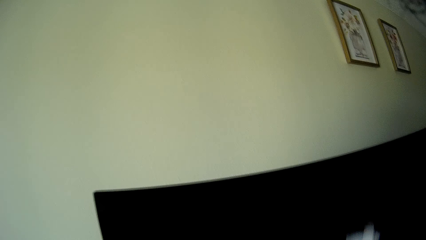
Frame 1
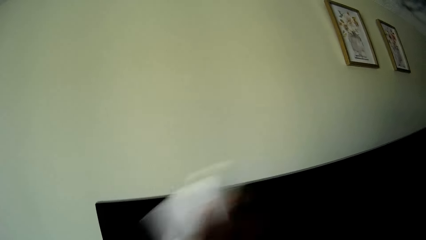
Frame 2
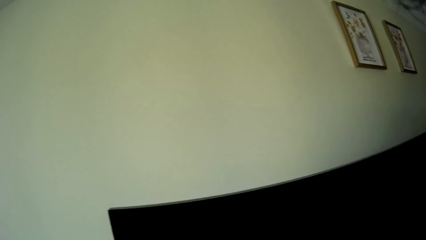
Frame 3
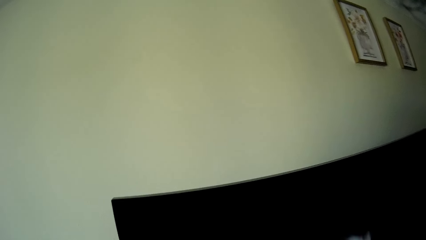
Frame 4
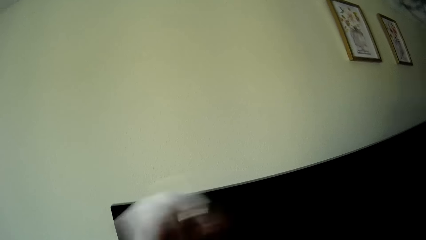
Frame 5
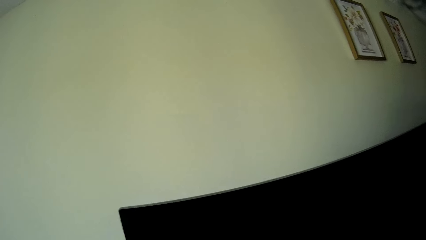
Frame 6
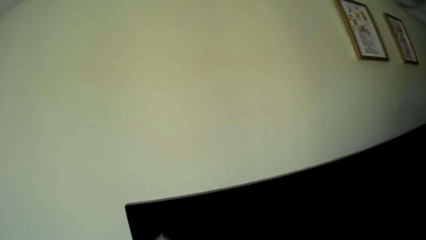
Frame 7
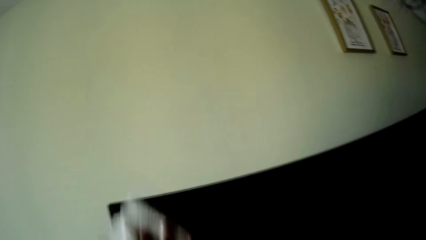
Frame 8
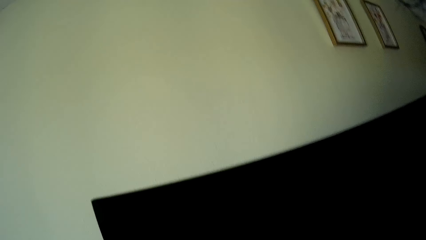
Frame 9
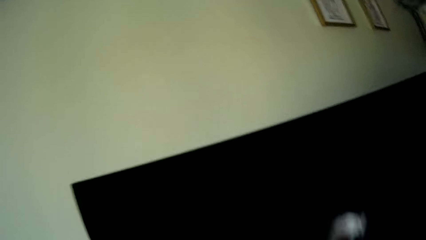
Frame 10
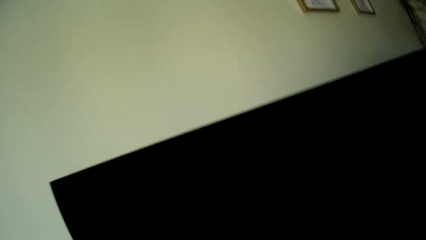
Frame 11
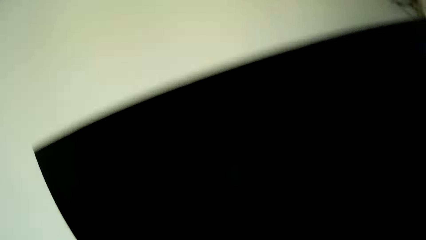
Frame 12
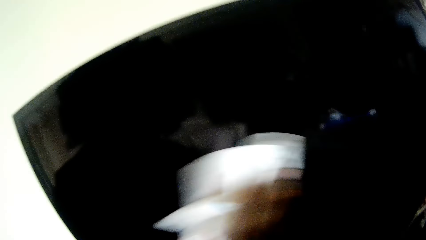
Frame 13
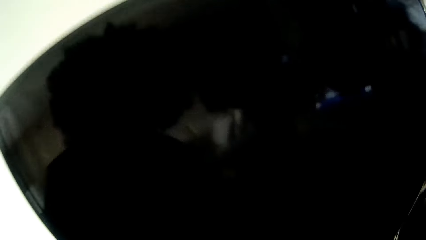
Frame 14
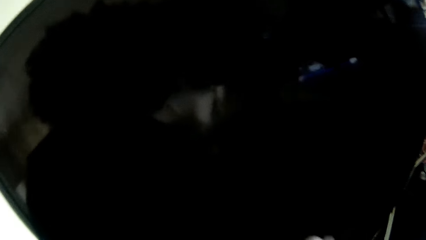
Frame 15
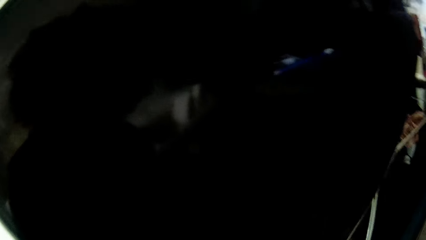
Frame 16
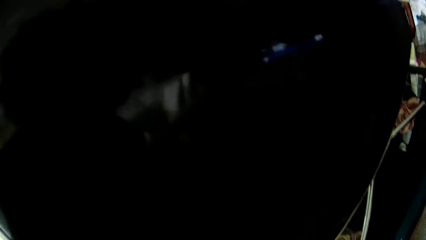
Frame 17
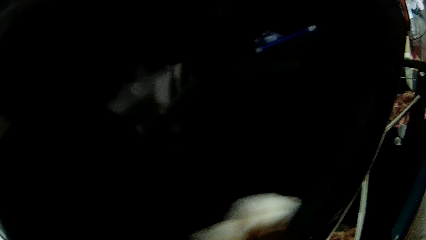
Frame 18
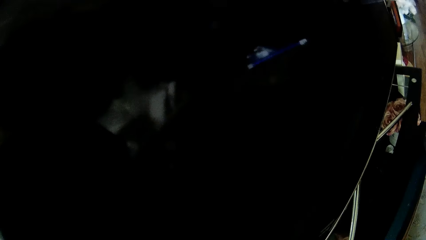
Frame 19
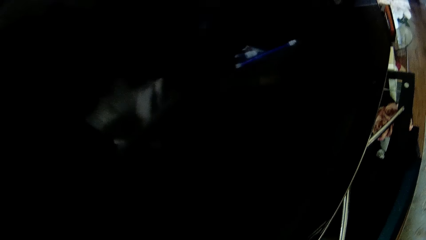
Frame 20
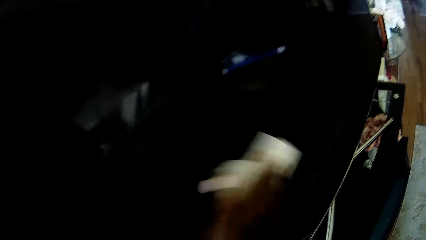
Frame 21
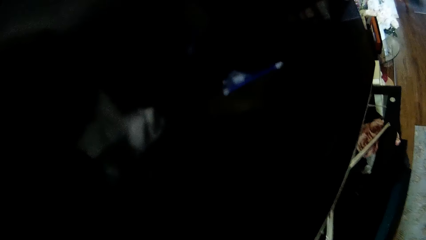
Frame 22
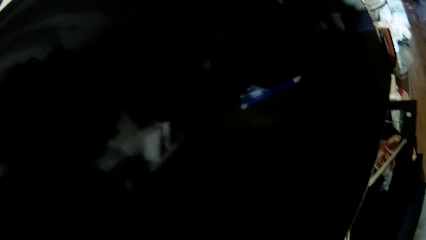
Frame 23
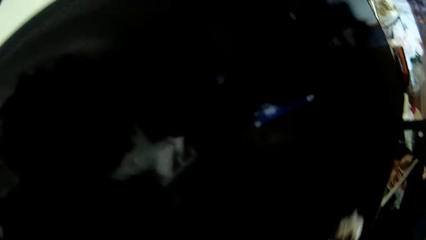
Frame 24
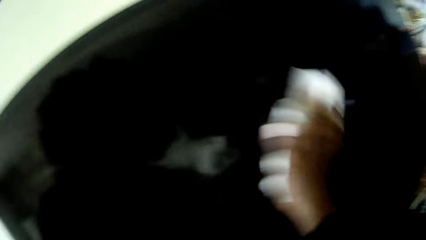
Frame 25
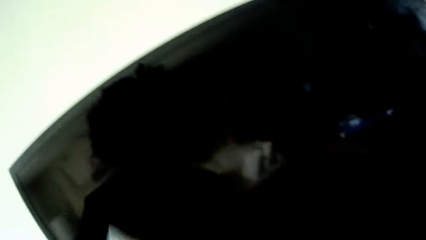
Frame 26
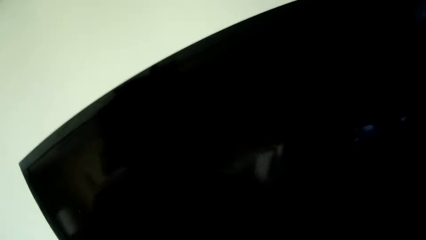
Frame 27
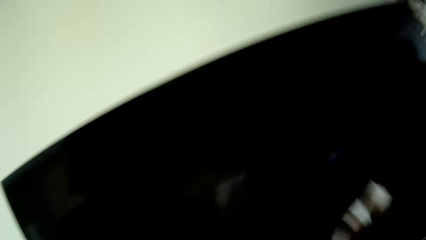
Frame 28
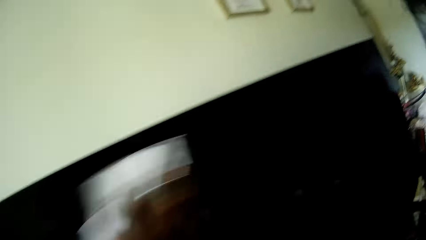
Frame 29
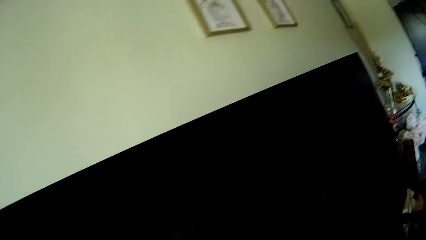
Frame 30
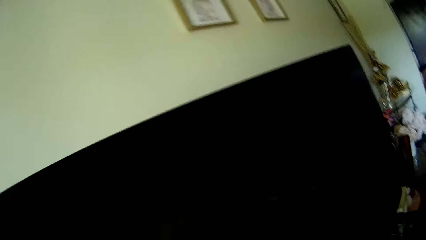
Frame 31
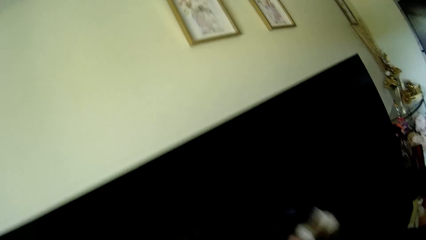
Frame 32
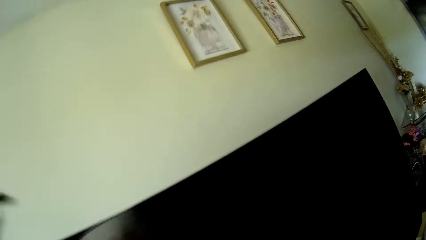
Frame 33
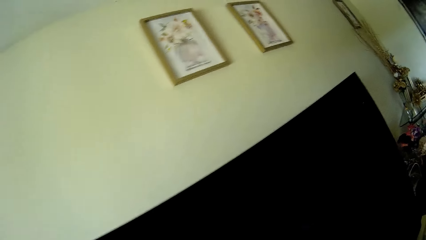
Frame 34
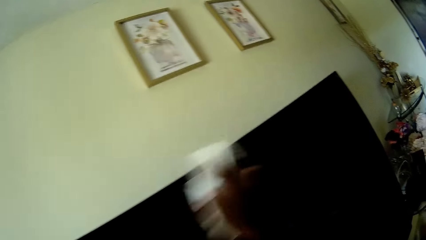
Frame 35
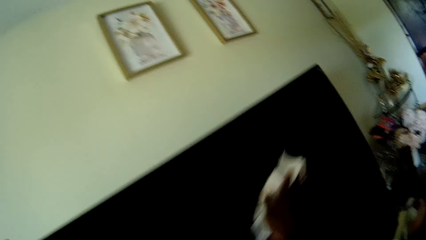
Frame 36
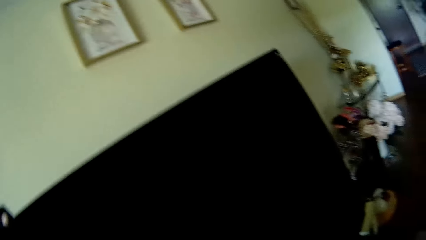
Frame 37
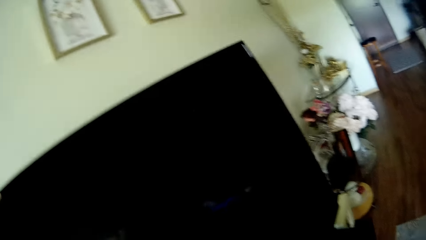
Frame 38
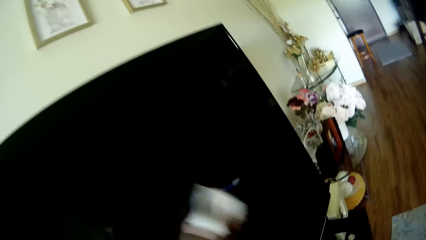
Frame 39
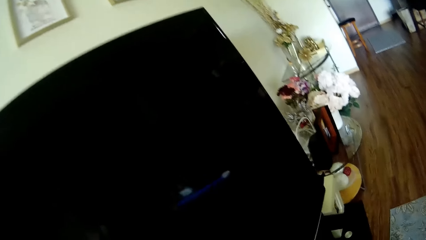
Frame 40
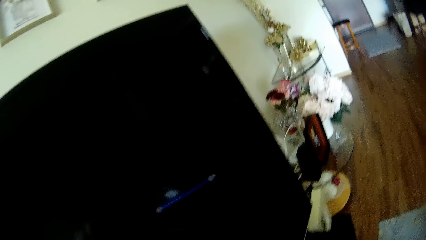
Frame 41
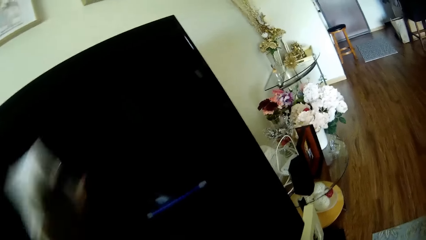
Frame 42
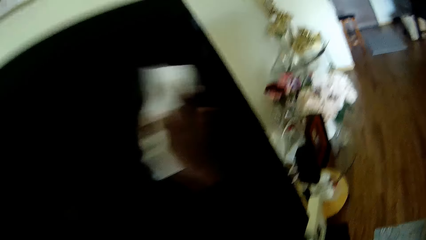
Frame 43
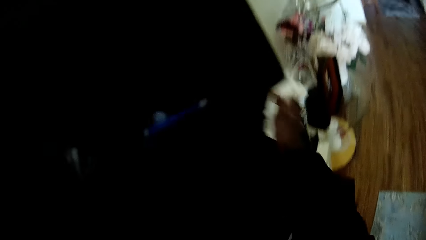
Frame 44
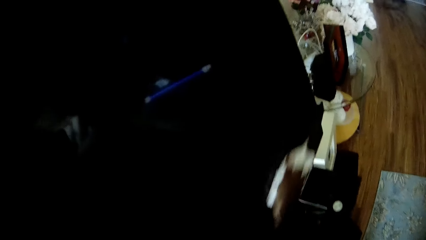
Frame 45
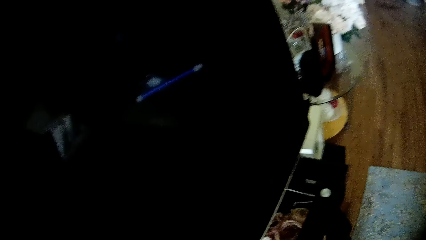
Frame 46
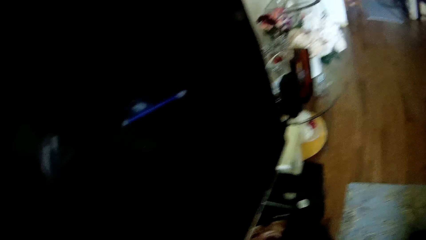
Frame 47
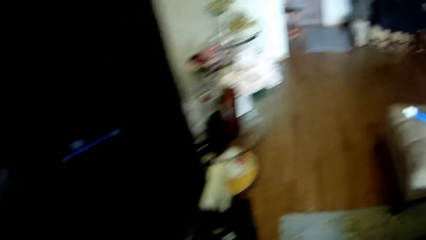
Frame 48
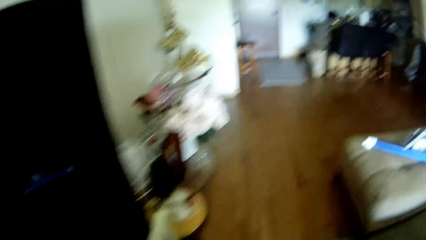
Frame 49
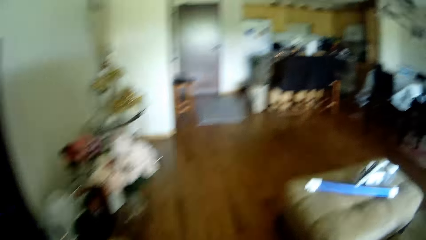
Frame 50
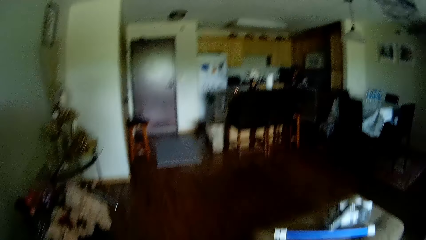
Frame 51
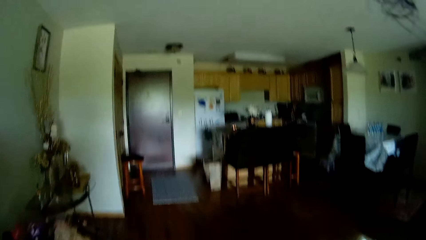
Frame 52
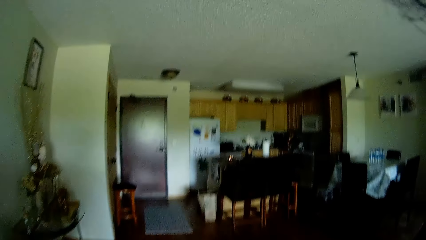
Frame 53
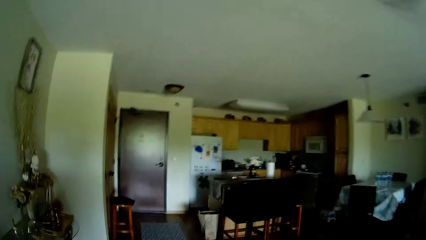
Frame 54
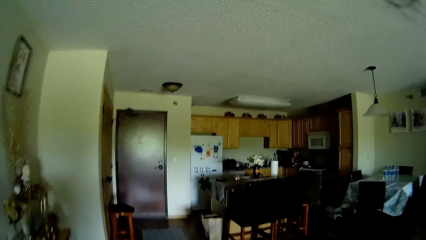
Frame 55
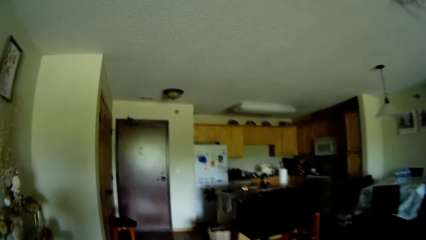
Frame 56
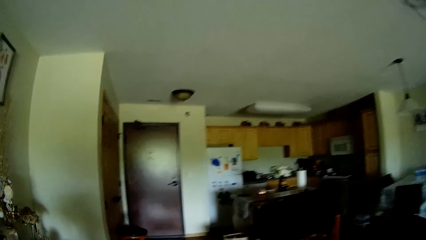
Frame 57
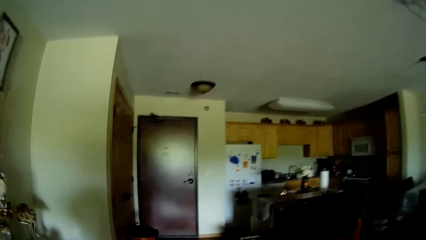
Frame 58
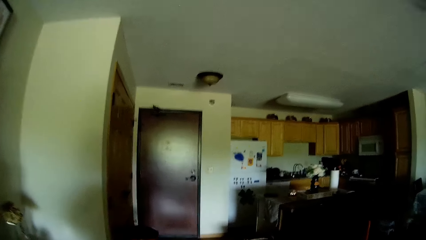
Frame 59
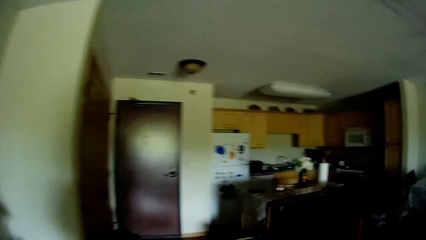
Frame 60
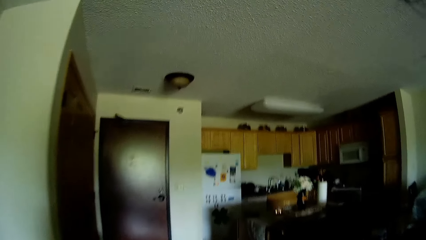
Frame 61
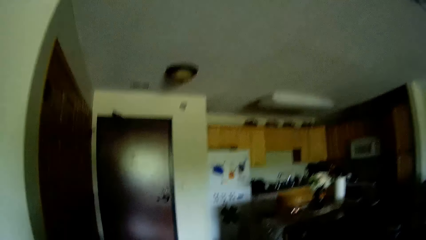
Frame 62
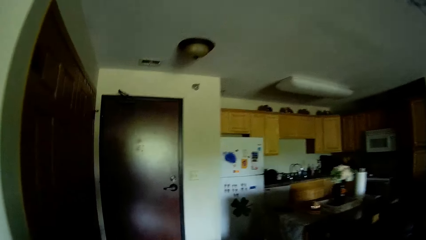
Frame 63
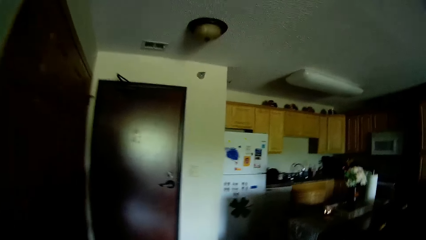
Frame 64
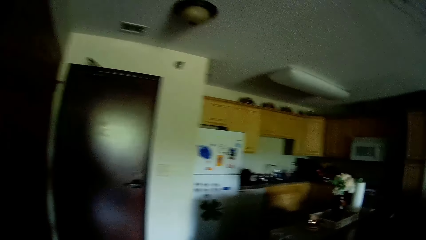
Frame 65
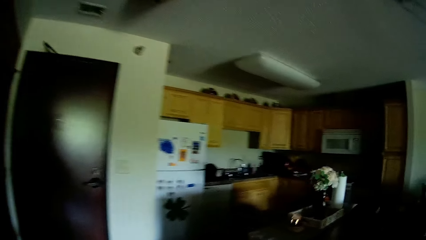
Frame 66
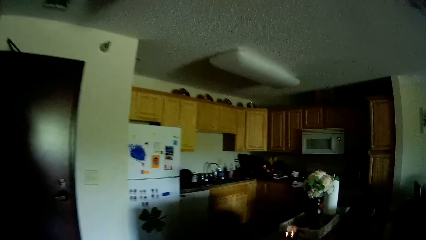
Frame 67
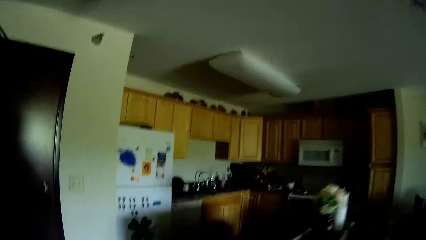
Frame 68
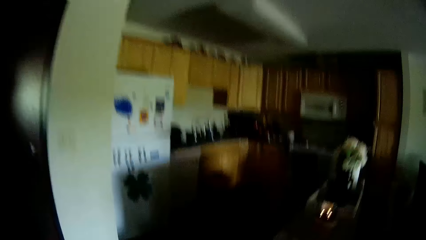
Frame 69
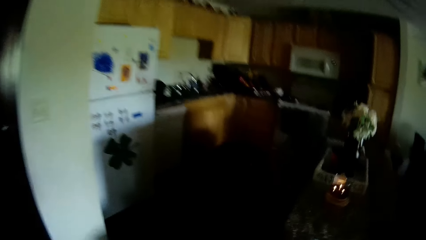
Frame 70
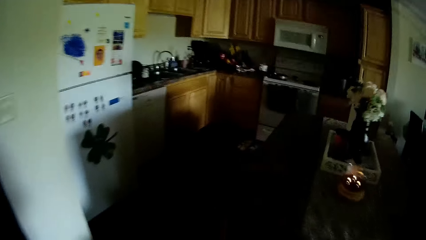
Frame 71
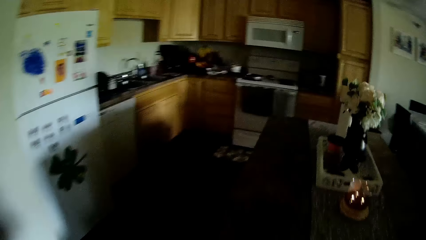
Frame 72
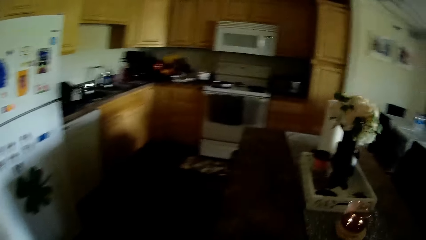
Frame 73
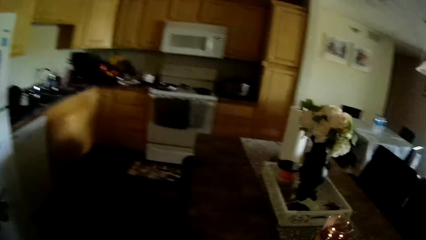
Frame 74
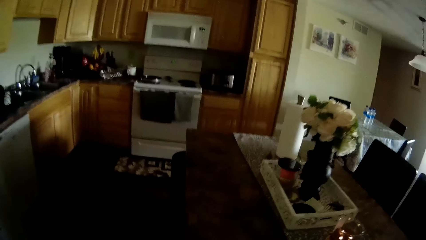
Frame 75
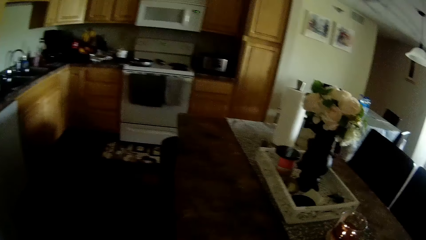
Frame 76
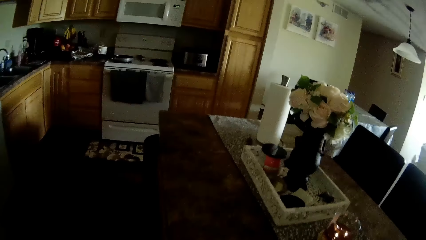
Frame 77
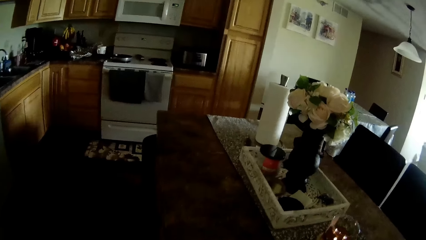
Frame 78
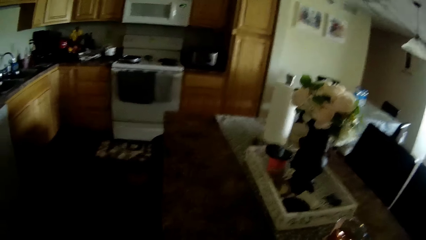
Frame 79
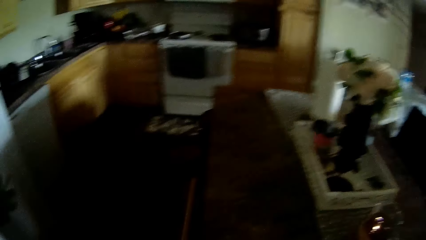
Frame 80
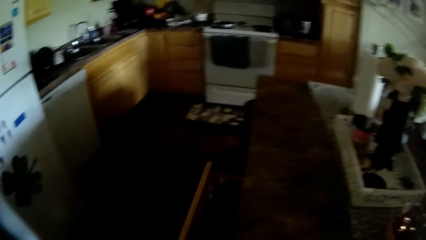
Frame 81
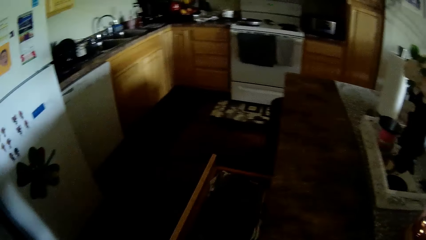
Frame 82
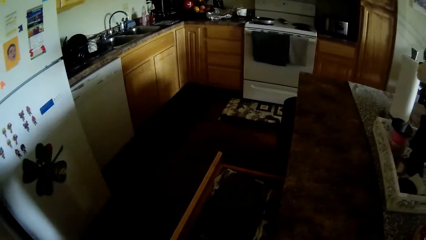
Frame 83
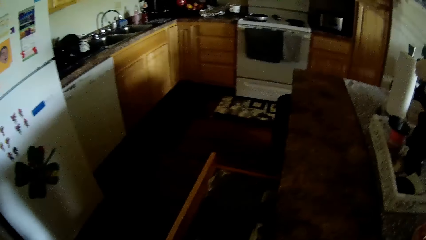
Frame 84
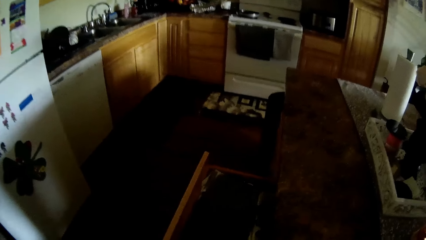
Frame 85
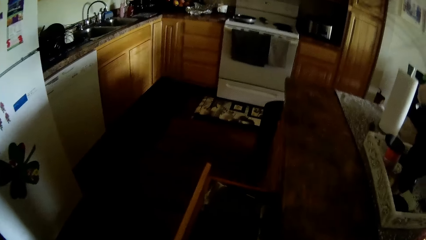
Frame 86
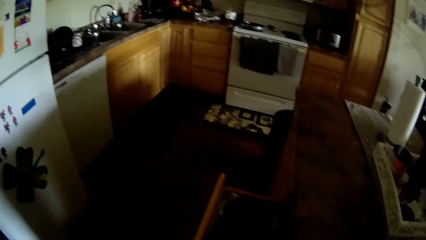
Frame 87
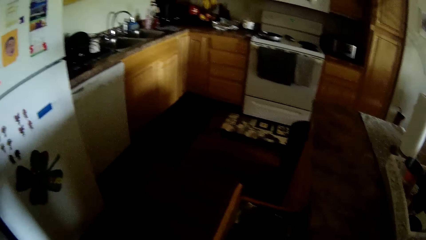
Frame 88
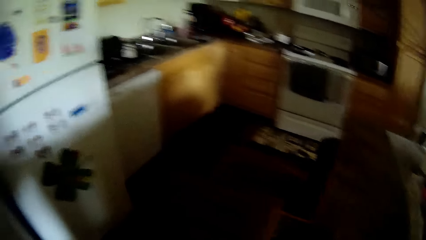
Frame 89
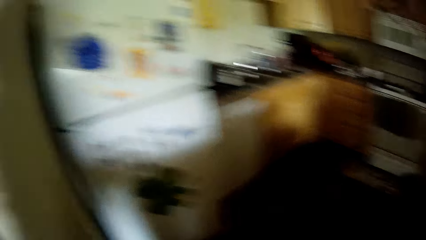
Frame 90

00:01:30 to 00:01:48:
The camera wearer places her left hand on the television. She holds the television and wipes the television. She walks towards the kitchen. She opens a drawer with her right hand.
